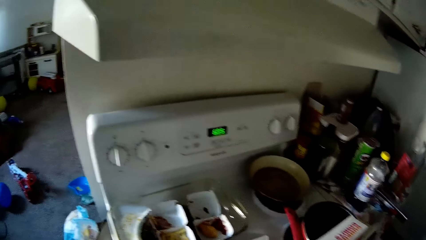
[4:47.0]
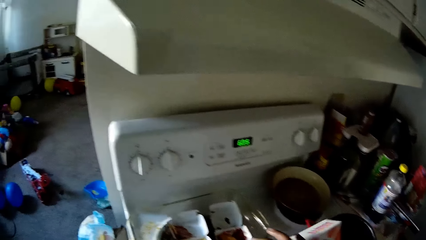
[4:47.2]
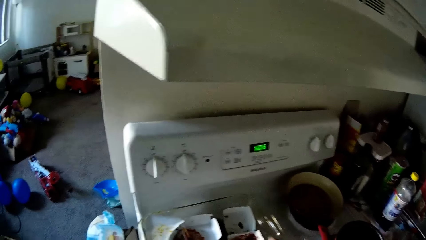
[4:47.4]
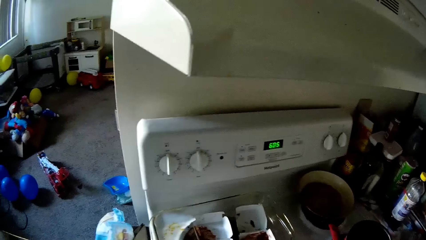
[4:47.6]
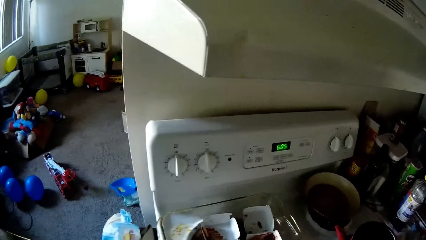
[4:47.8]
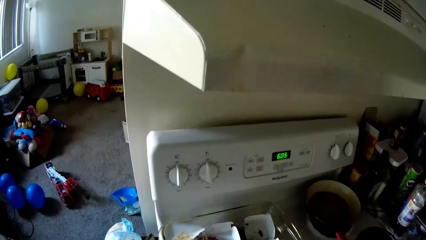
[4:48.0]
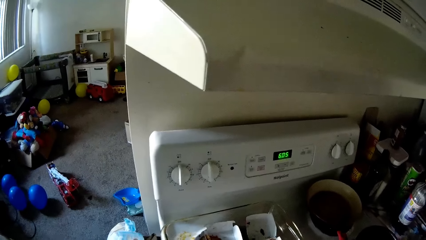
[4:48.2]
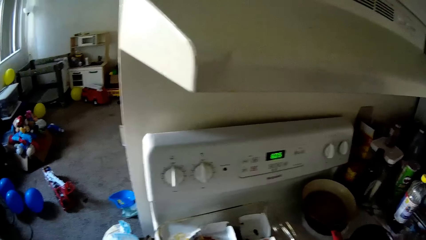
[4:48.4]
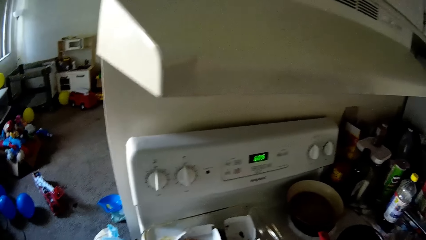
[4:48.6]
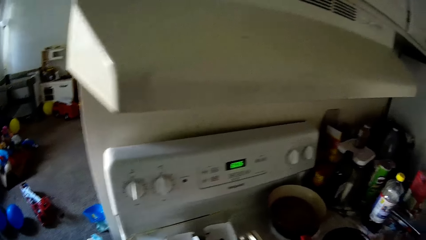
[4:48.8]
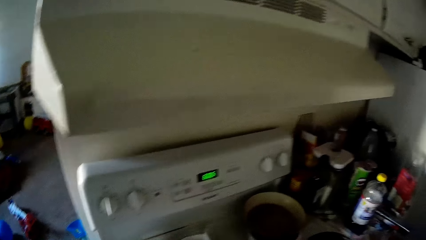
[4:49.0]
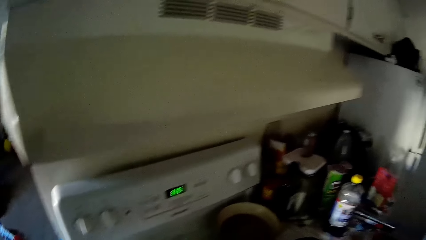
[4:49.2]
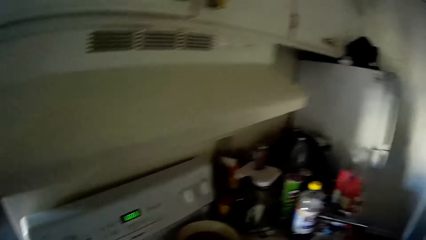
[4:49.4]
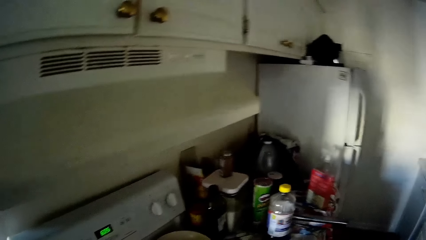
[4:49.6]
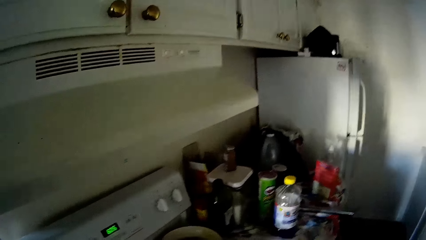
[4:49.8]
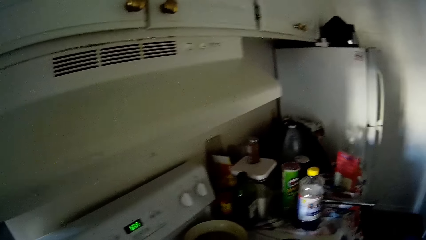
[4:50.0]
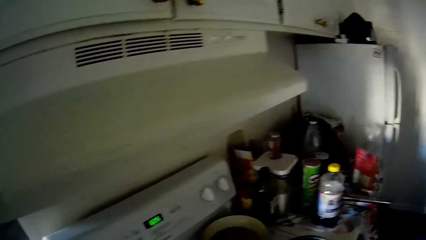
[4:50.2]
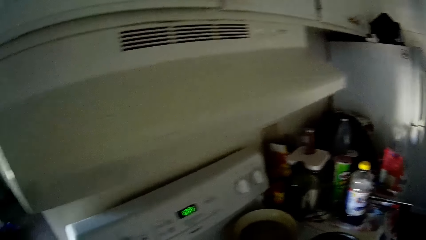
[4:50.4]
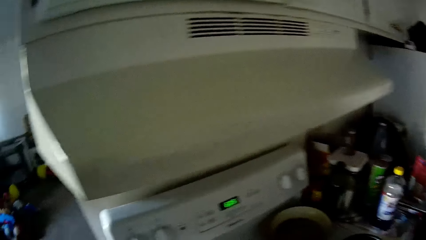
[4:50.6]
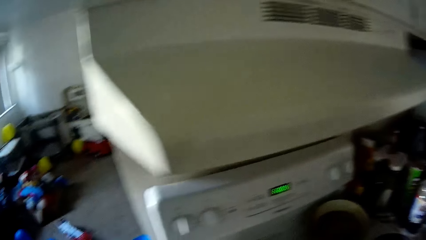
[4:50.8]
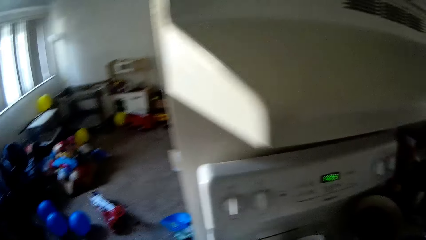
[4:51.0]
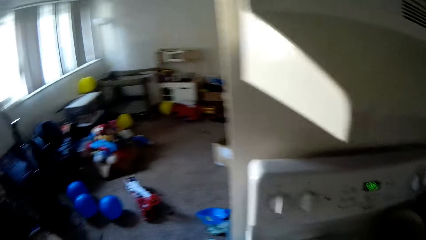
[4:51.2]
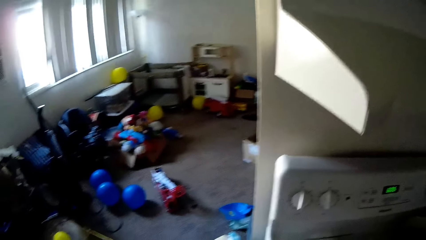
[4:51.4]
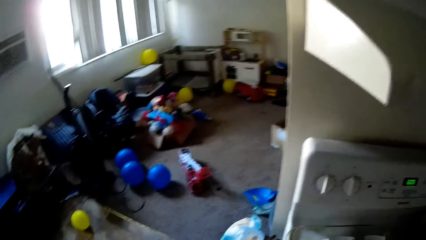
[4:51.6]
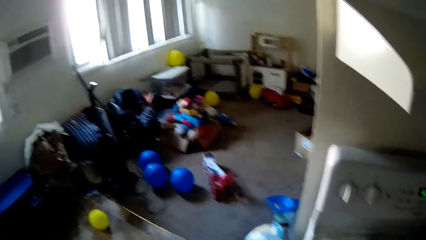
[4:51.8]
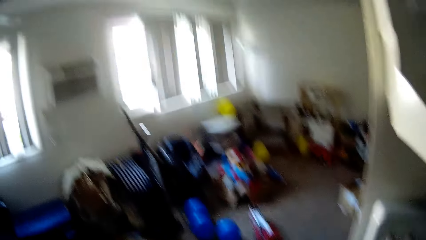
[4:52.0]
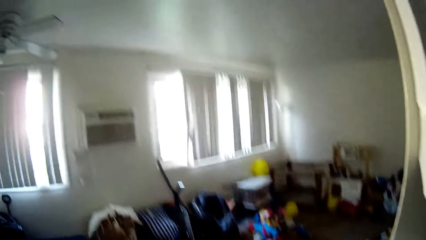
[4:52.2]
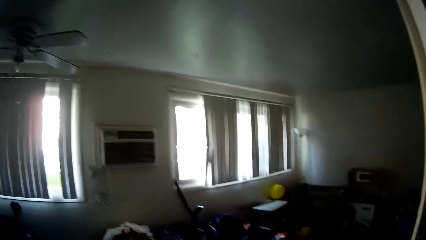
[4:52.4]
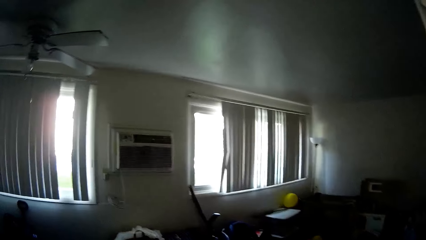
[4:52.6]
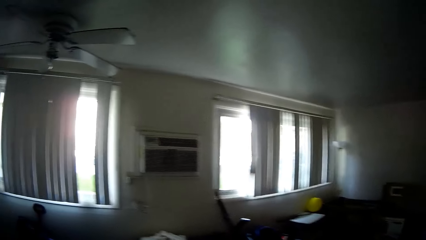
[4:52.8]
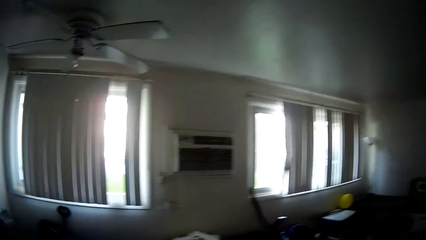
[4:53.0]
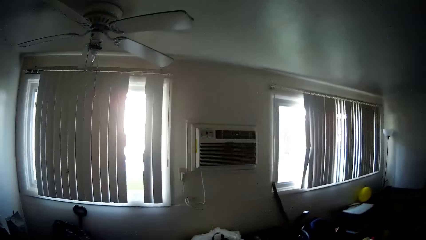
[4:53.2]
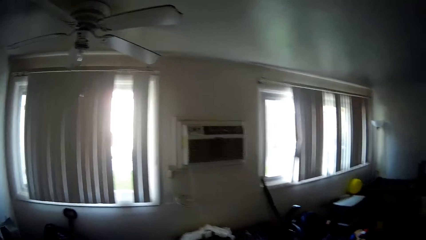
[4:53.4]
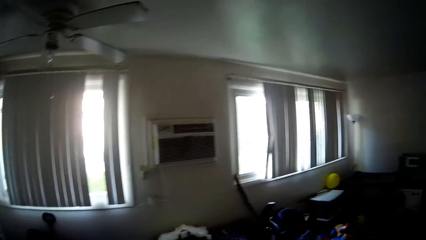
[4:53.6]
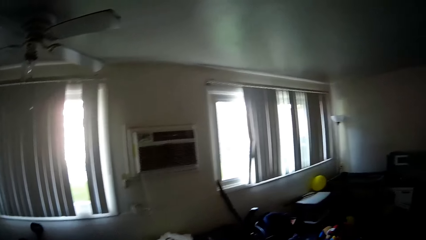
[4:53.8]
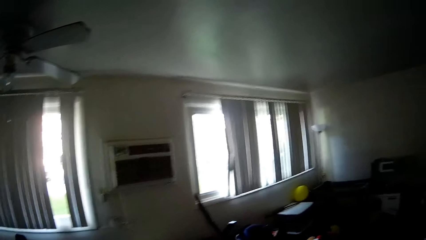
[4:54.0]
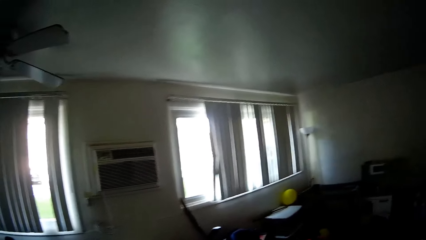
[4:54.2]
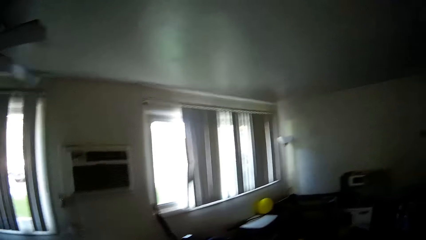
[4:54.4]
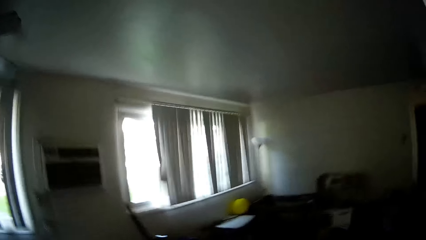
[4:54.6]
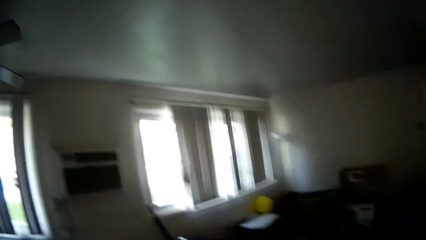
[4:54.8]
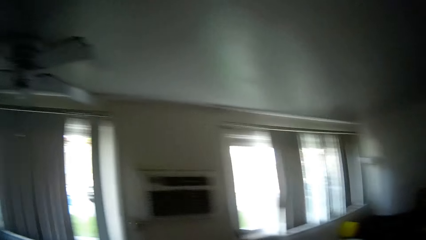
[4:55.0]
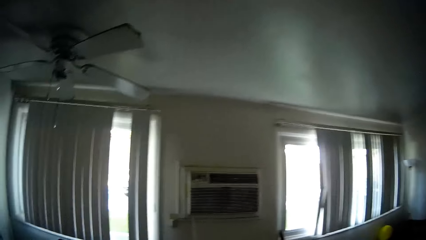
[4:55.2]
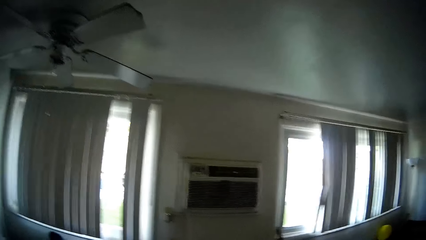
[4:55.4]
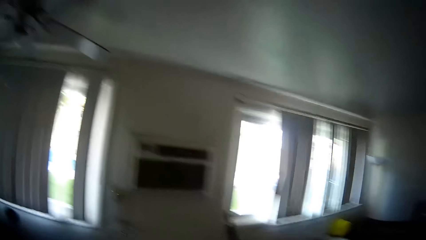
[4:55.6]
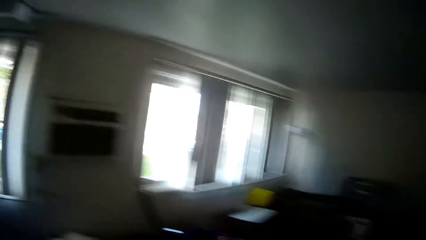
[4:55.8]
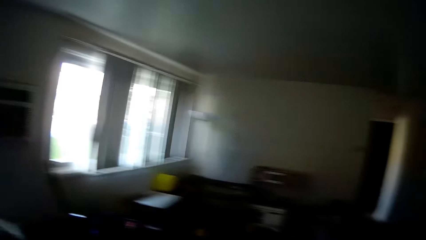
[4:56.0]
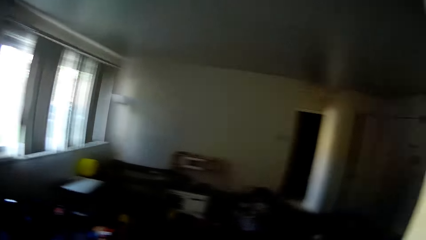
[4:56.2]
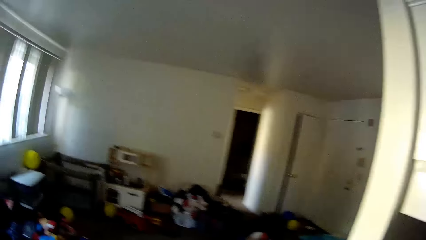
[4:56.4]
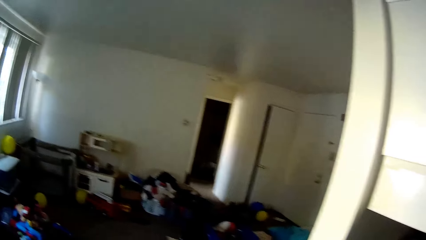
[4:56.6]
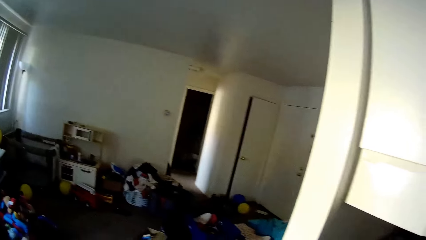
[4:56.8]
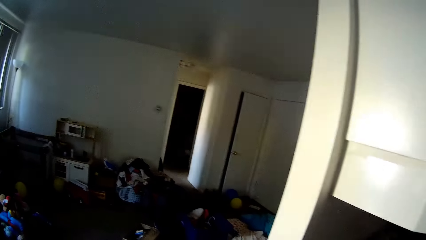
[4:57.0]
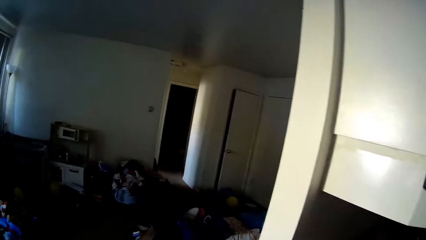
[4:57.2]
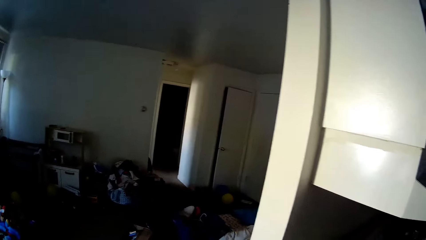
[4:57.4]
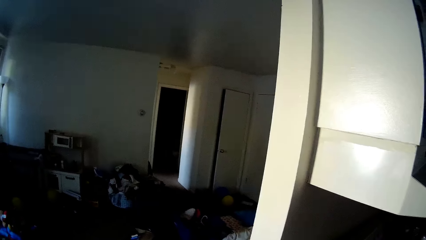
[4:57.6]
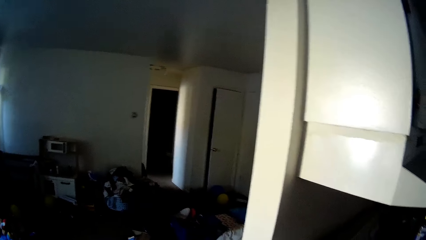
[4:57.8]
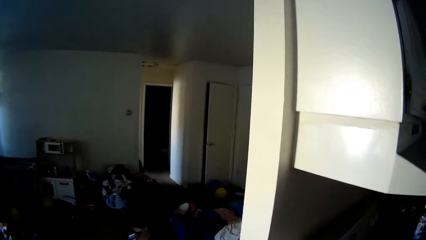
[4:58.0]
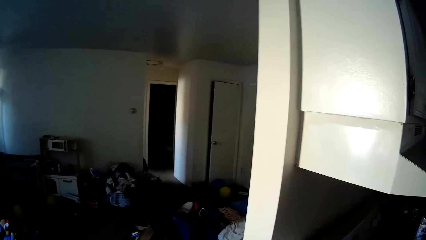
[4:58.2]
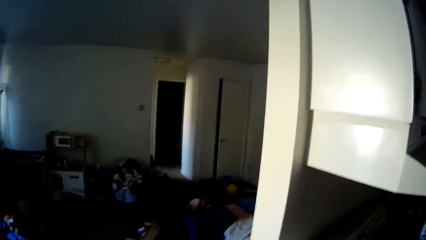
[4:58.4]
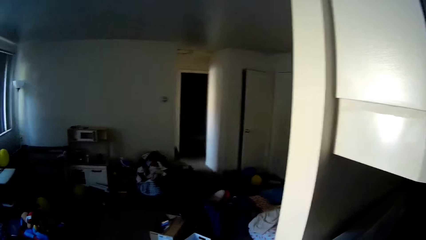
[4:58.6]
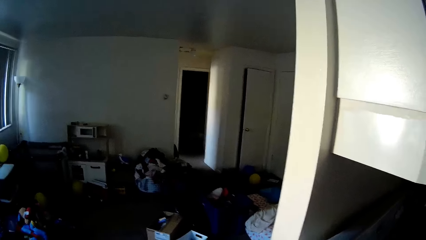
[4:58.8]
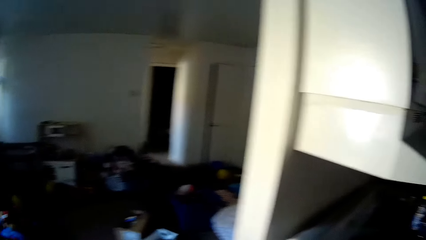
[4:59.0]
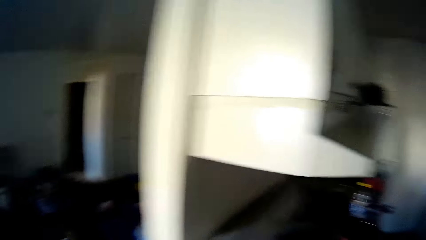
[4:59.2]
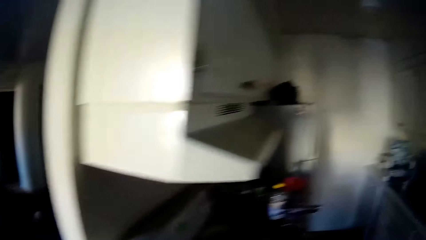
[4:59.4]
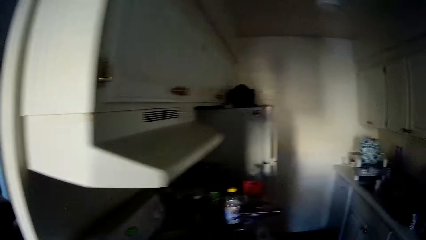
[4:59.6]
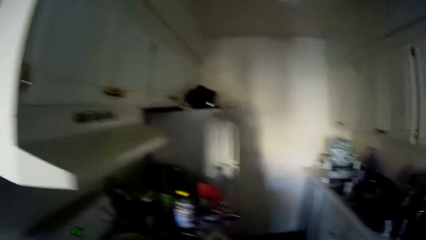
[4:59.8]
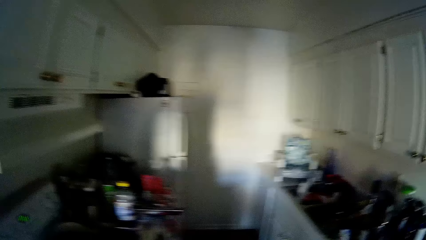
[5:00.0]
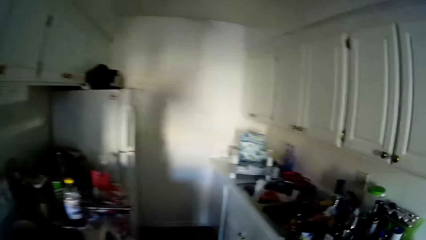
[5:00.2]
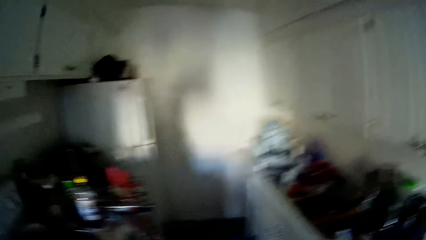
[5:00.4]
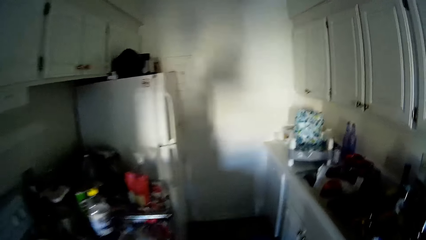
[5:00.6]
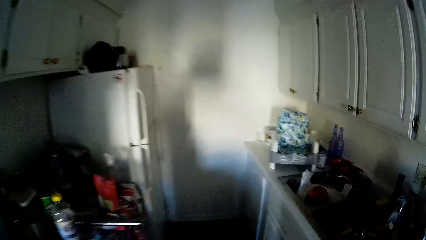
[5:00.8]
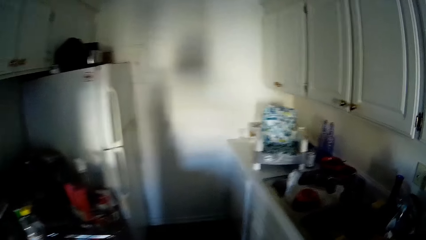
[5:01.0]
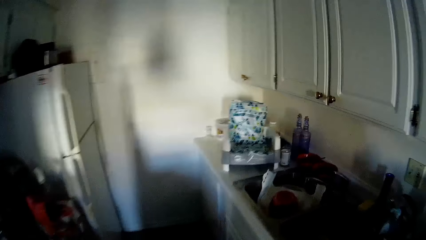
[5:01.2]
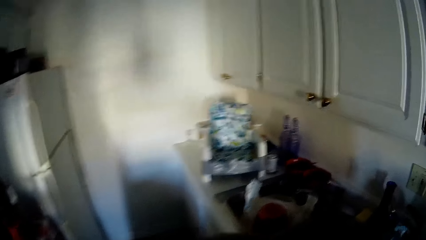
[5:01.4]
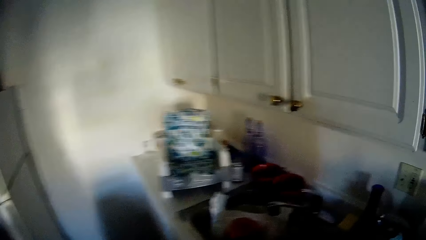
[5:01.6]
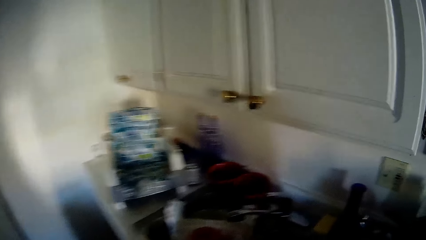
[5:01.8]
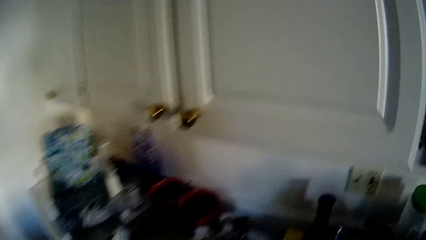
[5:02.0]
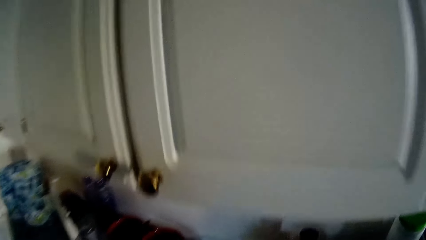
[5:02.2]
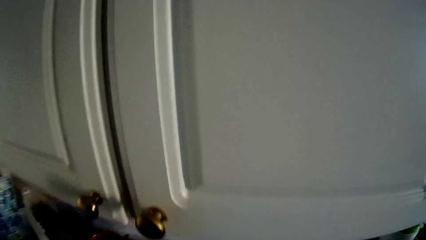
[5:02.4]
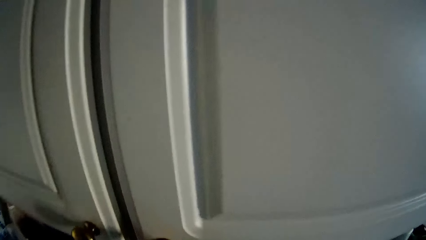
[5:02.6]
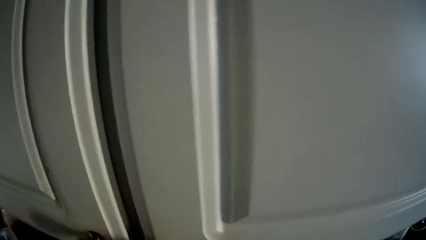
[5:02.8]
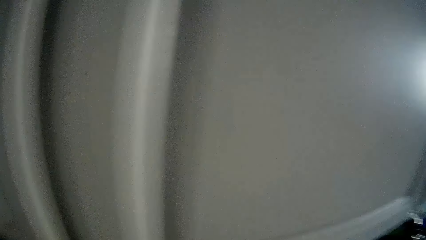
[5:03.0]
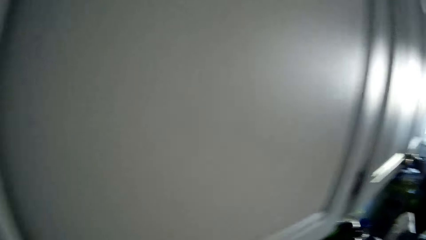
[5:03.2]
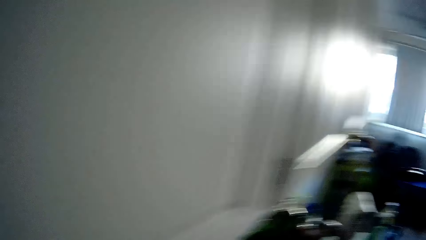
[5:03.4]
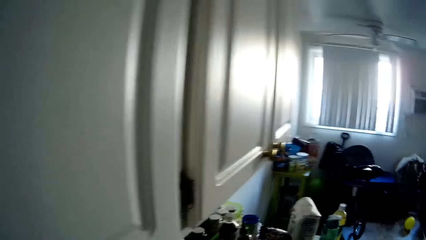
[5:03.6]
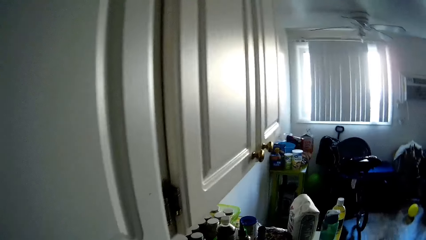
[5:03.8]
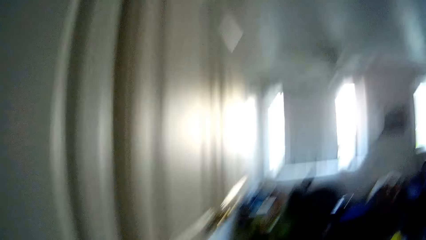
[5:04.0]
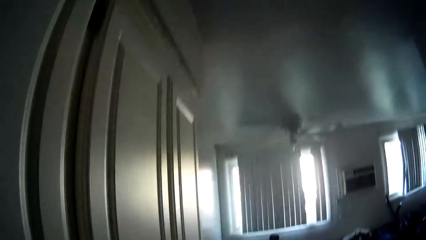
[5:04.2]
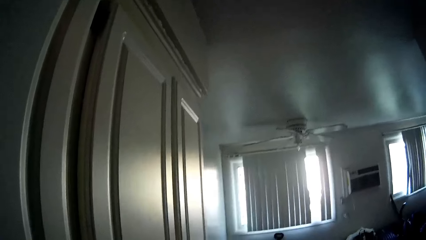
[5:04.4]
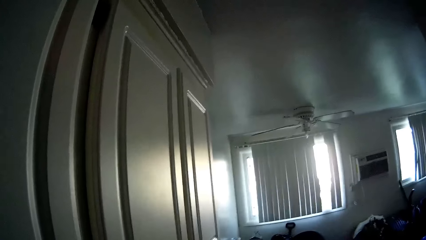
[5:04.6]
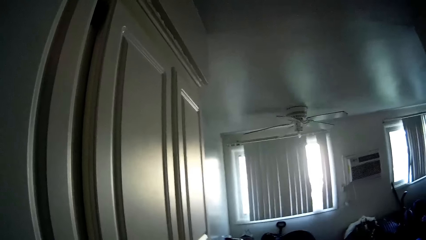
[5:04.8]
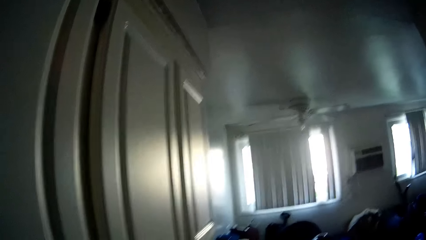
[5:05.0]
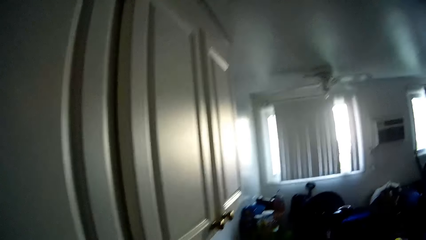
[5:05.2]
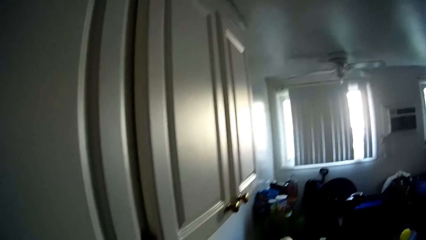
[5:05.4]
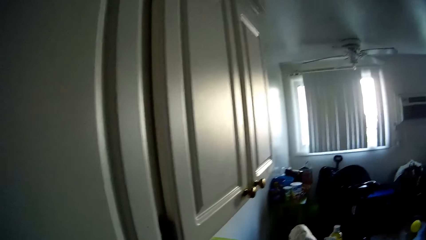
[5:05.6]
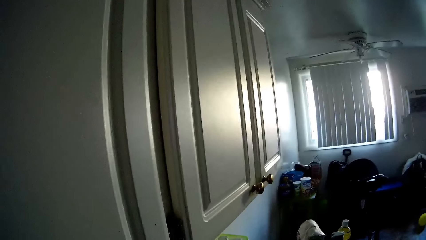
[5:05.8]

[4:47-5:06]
The camera wearer closes the carton of donuts with her right hand. She stares at the oven. She stares at the wall. She walks in the kitchen. She stares at the cabinet.
